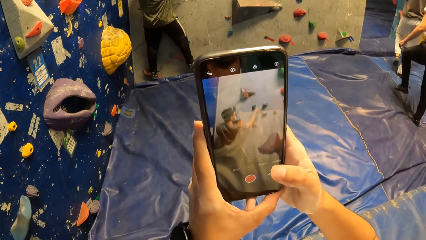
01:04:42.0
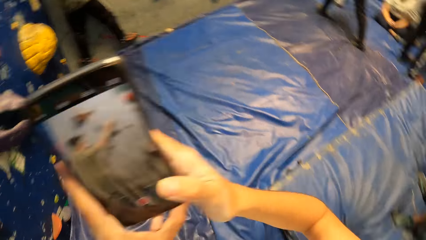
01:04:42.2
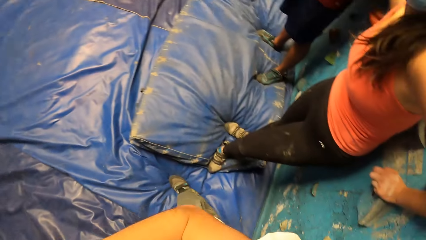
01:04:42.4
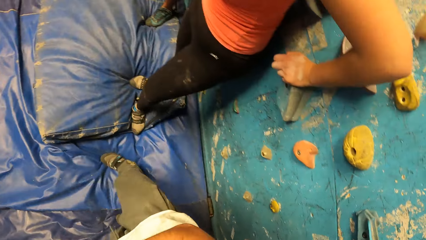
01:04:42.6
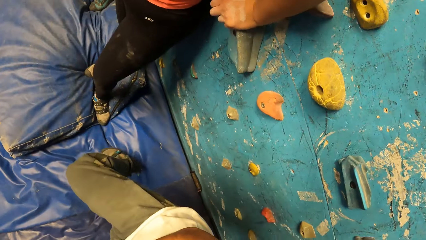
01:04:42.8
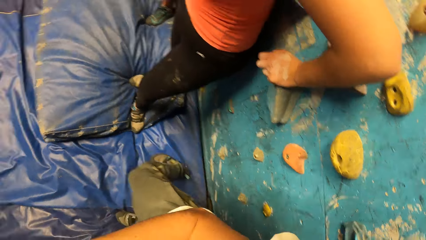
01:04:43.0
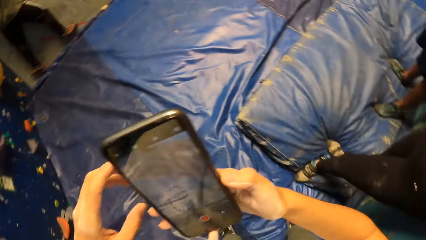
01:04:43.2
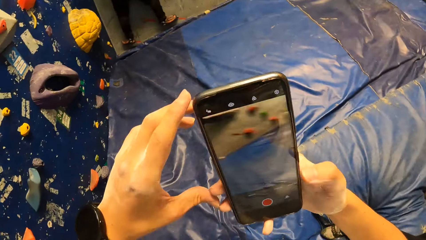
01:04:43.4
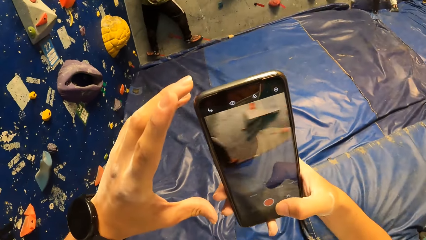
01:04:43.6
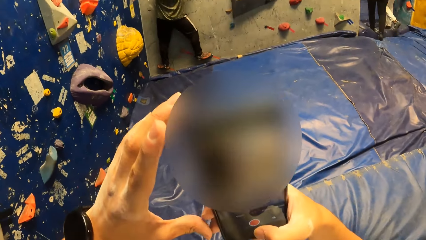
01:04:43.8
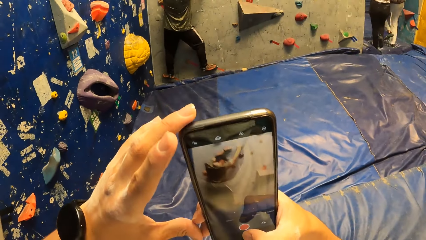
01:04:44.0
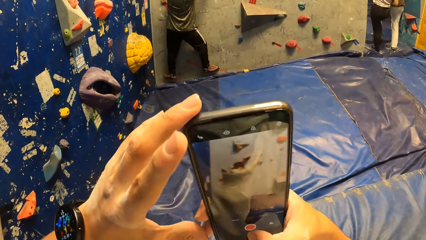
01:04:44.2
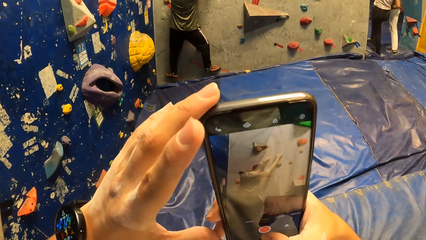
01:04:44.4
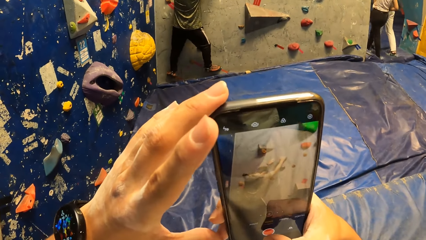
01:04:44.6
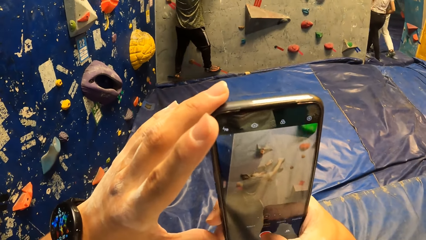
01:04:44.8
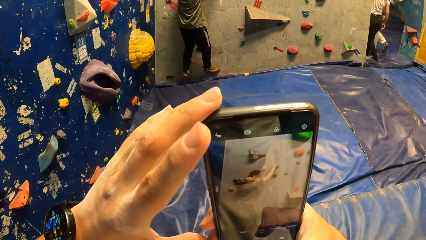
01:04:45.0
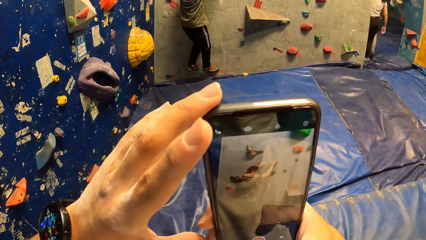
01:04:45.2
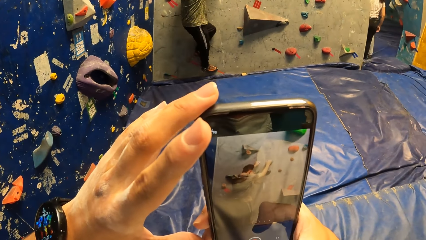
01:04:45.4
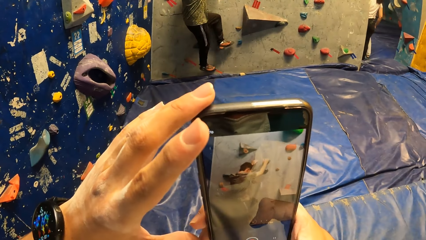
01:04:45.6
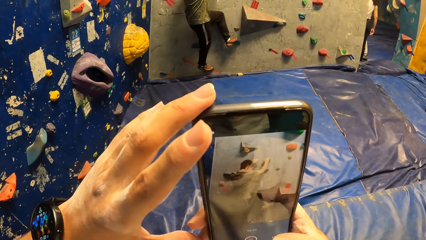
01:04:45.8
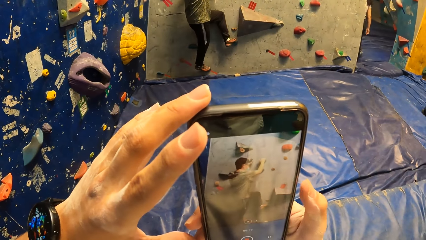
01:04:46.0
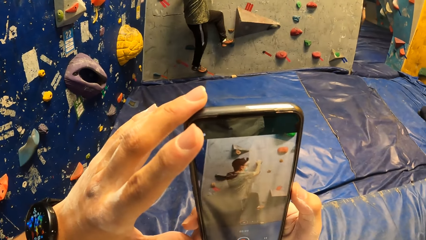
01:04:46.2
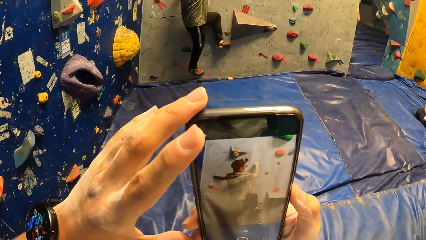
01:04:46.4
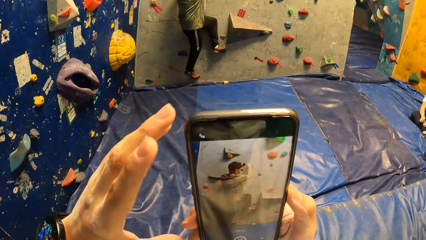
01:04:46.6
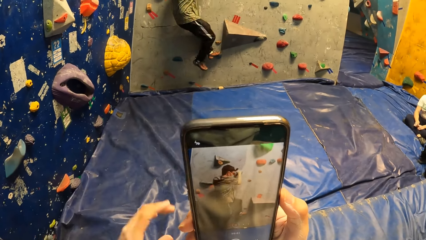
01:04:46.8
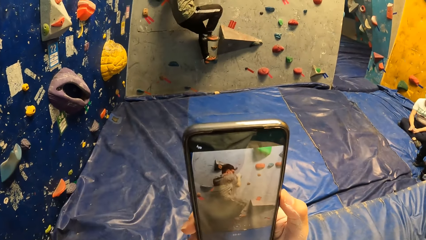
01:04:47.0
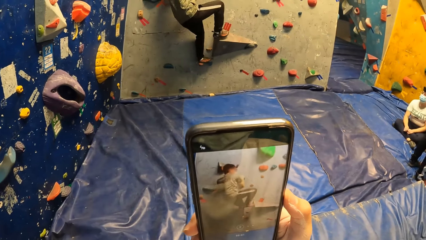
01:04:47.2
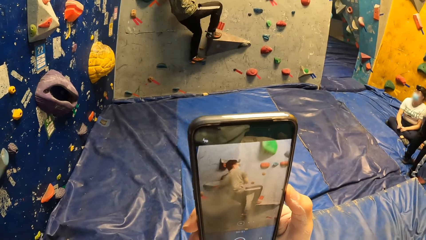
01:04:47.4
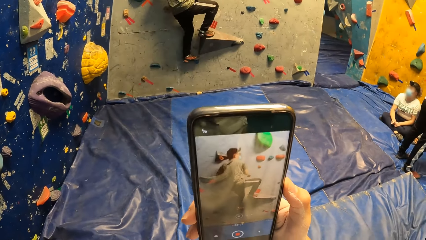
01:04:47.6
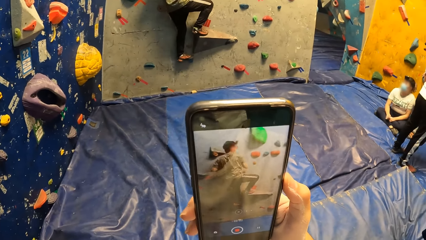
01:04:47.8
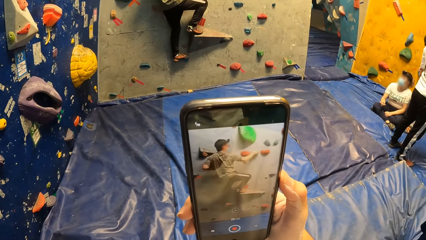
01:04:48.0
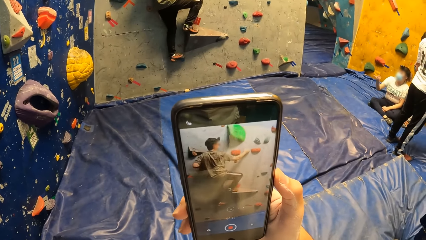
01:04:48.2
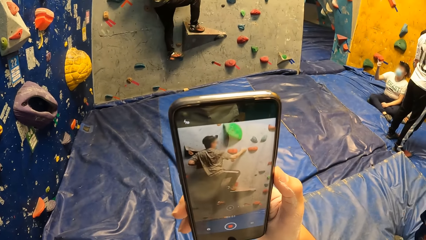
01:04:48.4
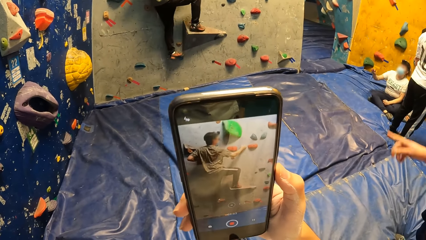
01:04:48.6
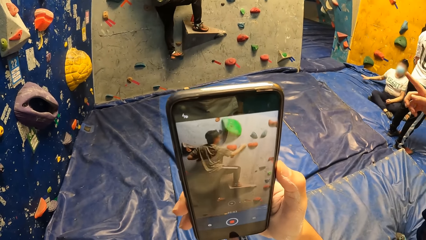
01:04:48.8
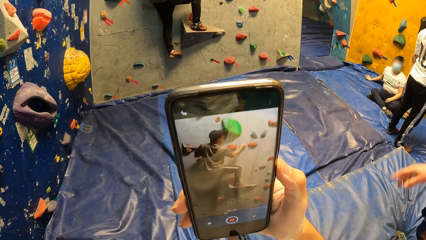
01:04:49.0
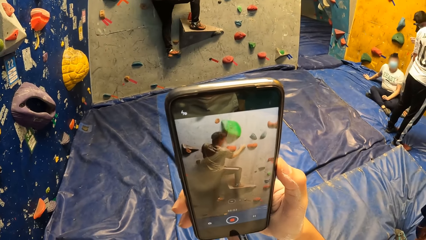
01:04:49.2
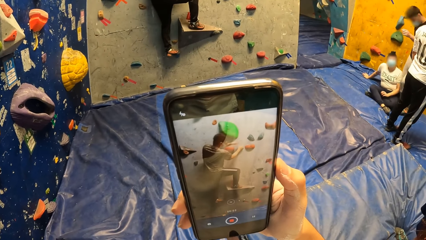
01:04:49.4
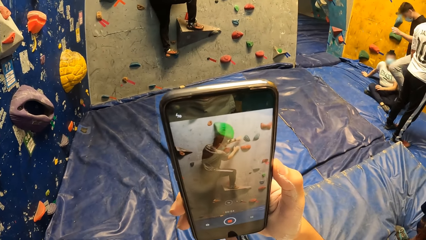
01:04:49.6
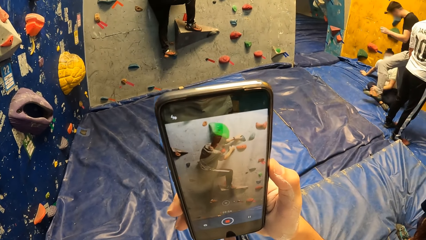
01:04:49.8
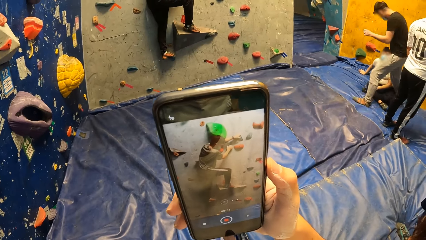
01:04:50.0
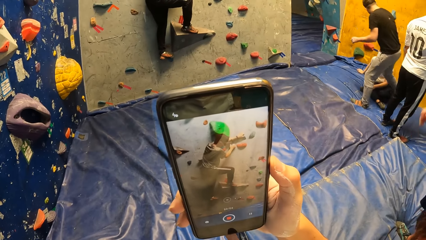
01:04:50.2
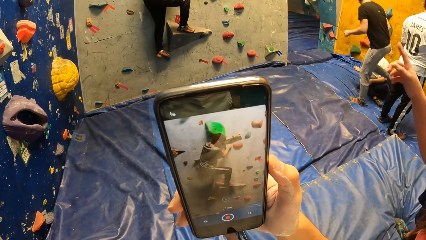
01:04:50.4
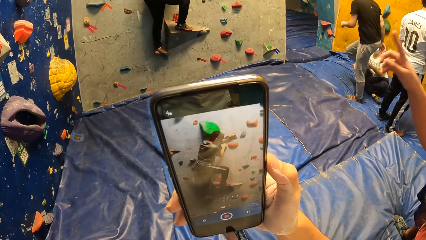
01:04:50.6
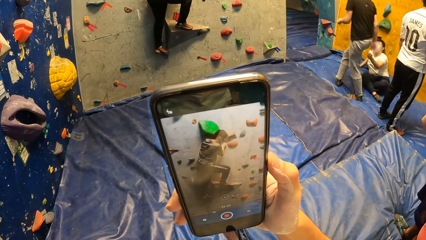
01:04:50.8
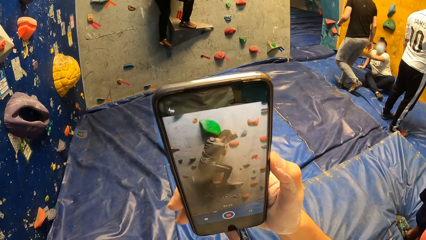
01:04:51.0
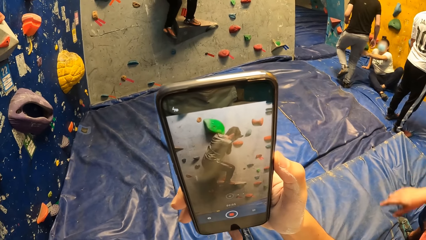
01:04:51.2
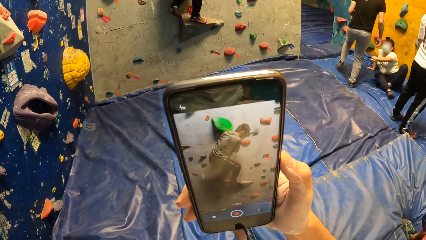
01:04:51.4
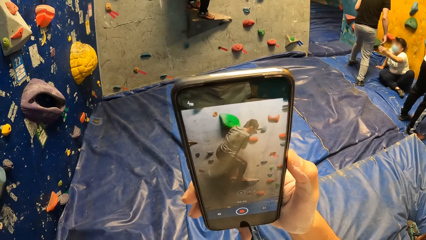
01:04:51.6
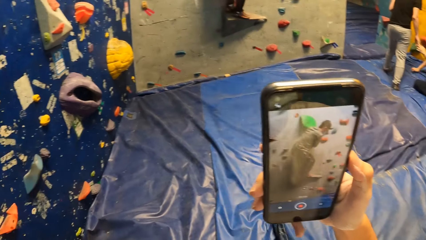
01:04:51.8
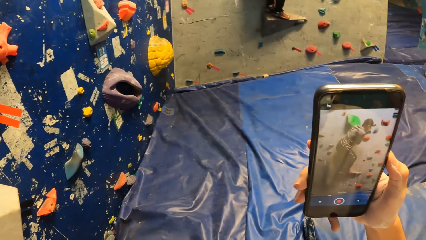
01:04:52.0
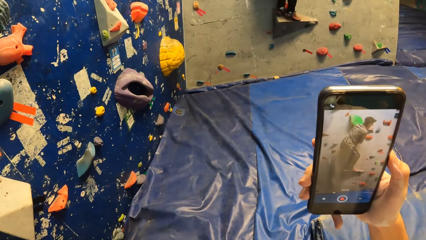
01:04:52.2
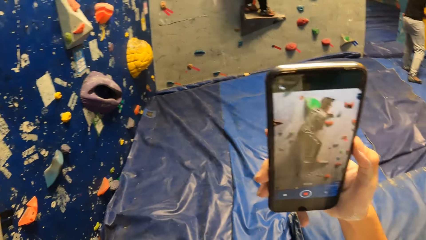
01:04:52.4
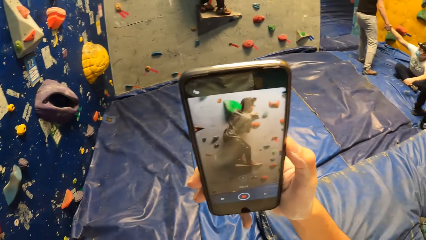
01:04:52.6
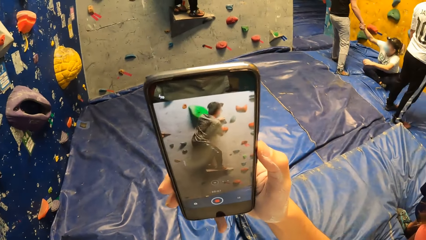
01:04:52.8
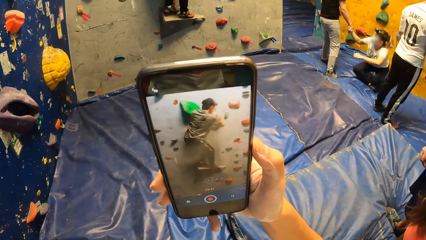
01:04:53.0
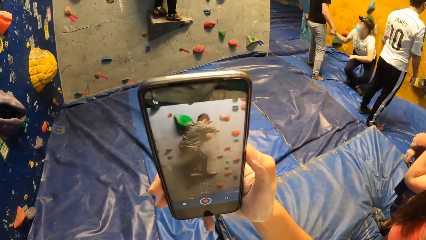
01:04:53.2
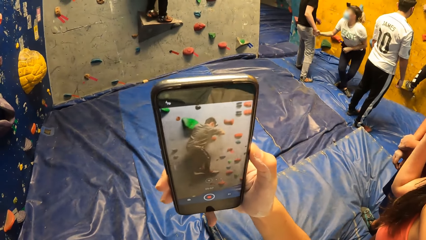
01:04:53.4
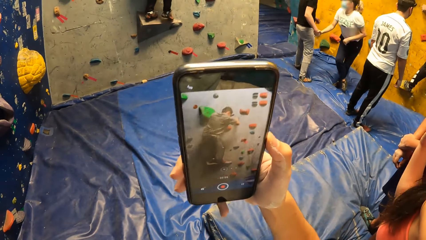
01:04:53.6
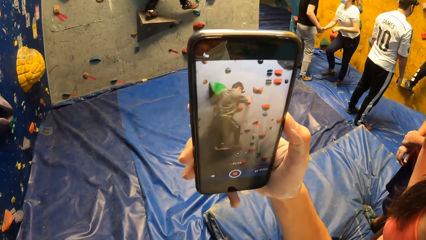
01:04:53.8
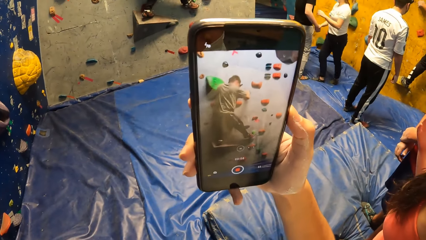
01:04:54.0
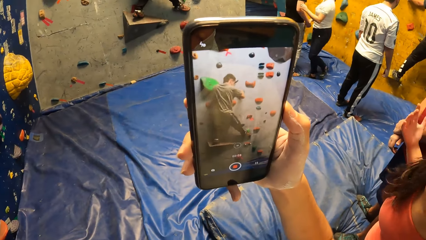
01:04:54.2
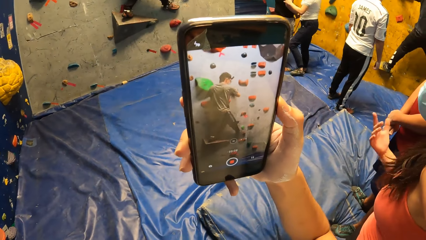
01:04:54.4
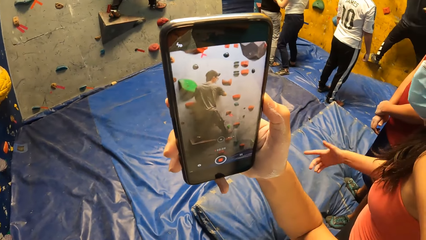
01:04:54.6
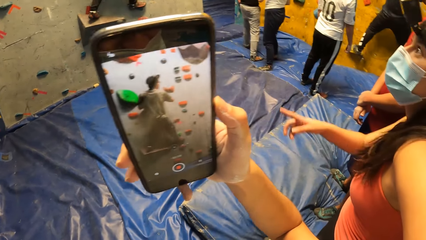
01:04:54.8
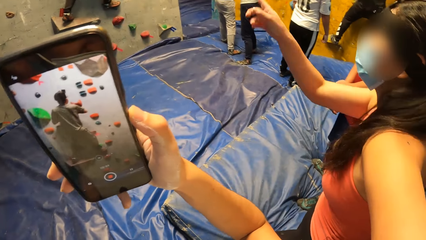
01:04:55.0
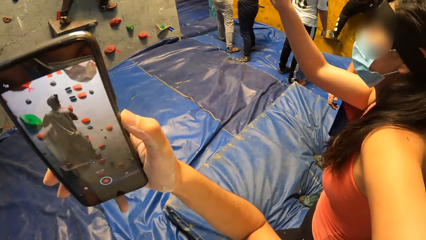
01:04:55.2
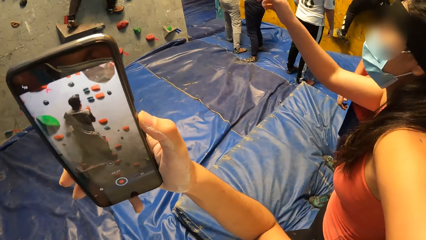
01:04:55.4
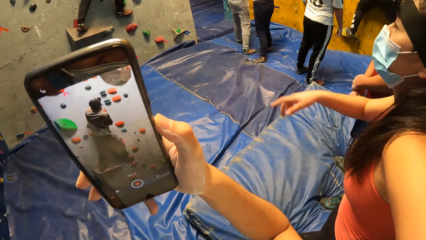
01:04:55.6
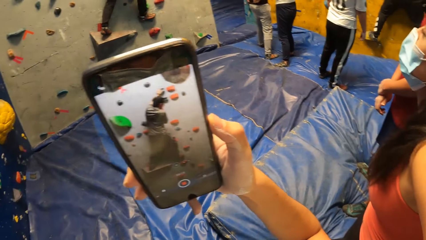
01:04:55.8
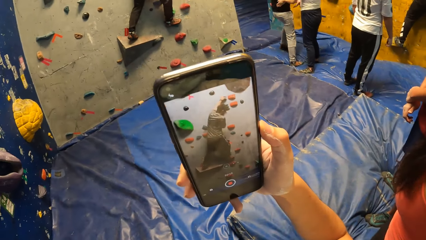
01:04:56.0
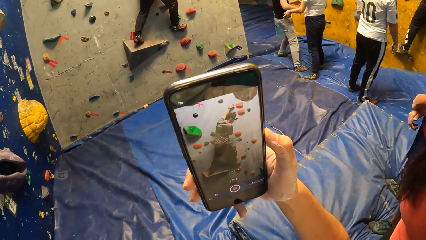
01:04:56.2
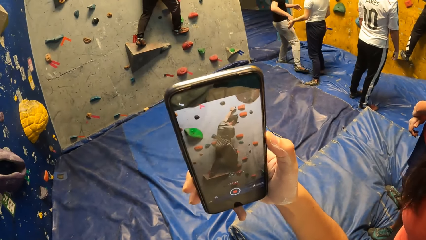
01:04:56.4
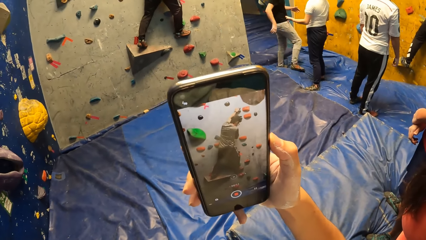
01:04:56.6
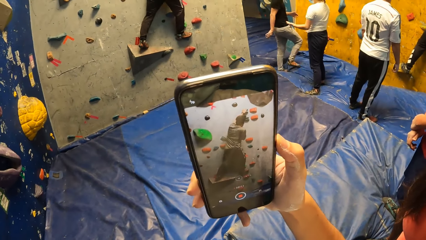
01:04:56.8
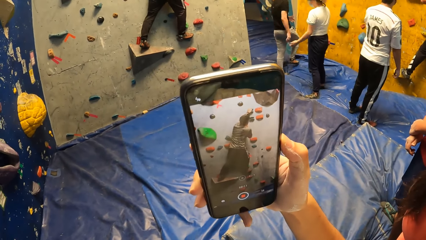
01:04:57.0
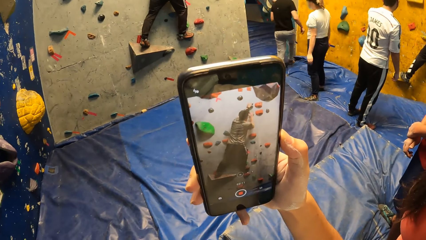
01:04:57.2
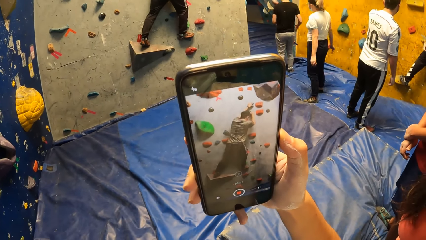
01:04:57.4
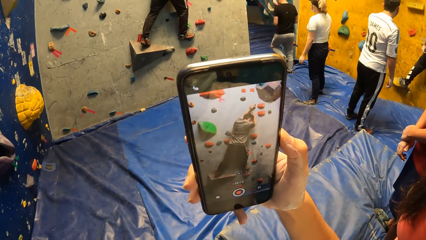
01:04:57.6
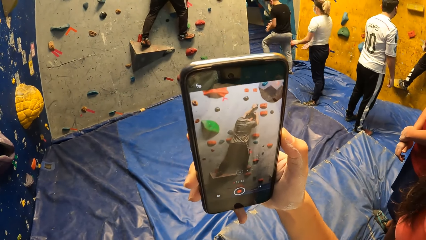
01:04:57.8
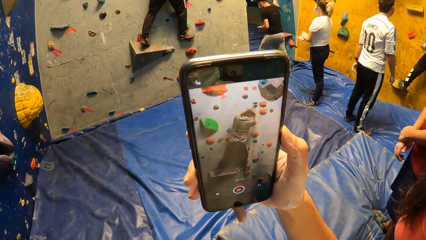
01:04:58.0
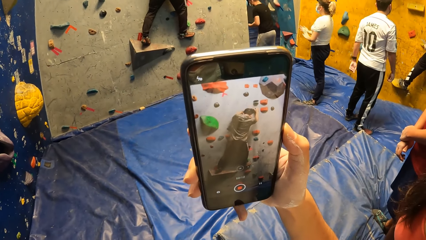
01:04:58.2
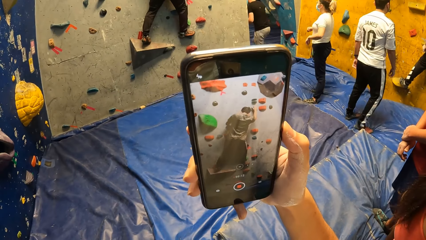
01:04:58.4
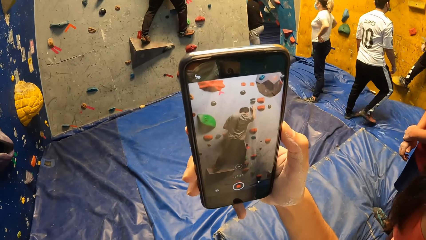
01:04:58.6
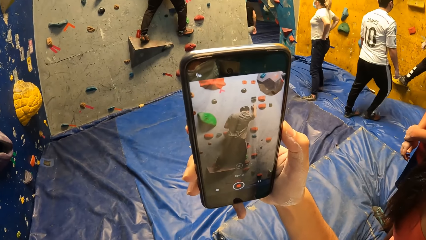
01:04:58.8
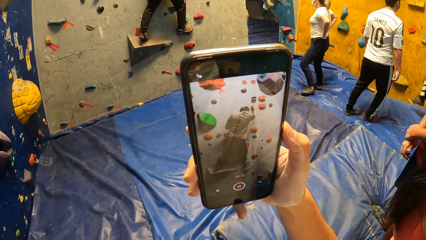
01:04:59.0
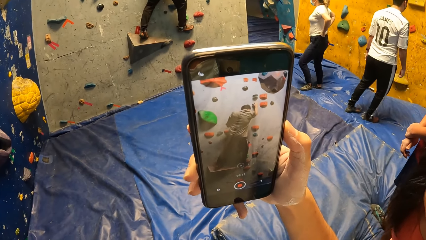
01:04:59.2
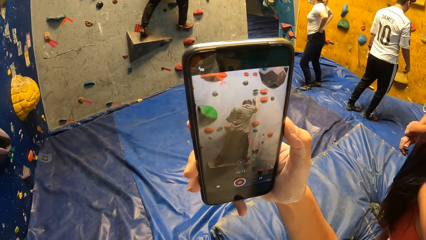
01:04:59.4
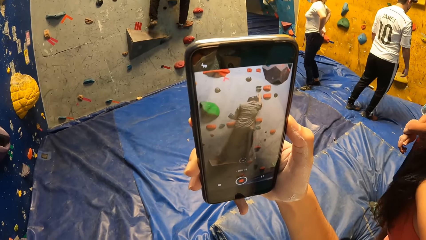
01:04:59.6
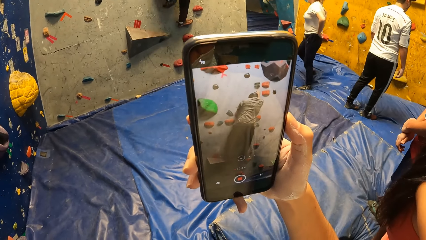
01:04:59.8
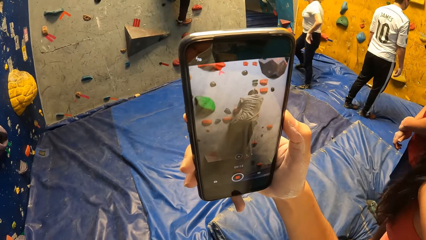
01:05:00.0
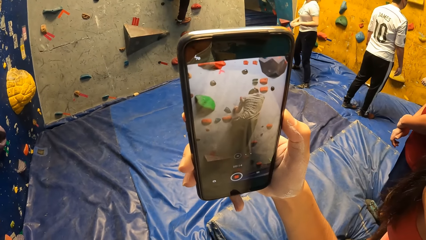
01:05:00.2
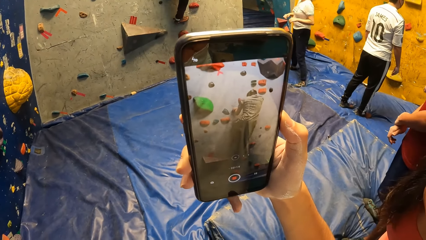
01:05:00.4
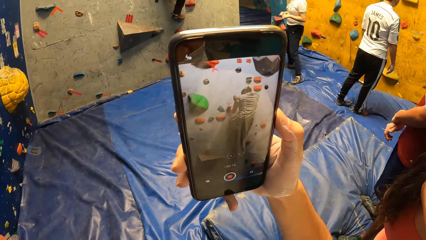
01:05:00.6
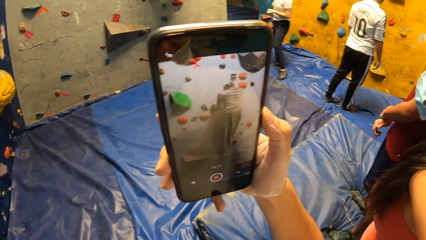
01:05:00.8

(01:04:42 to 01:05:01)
The camera wearer looks around in the training room. They record the man with the phone. The man climbs the bouldering wall. The woman stands from the floor and places her left hand on another man's right arm. Another woman gestures with her right hand. The first woman cleans her hands and pulls her t-shirt with both hands.
